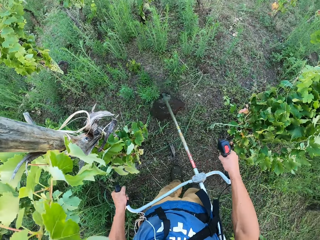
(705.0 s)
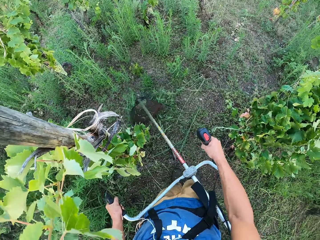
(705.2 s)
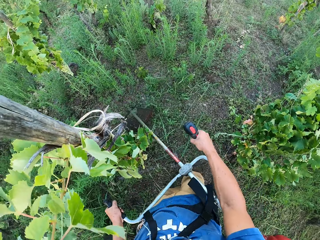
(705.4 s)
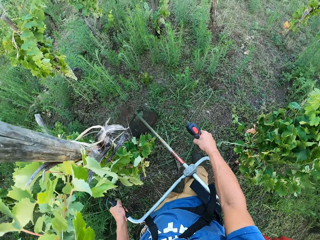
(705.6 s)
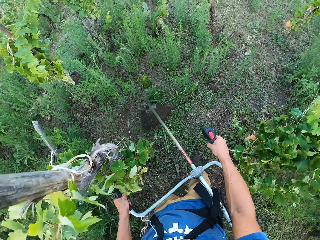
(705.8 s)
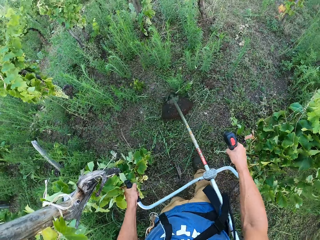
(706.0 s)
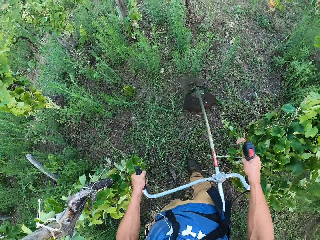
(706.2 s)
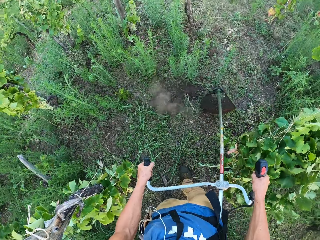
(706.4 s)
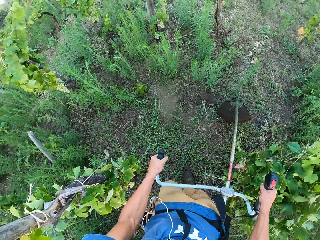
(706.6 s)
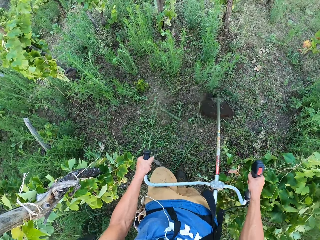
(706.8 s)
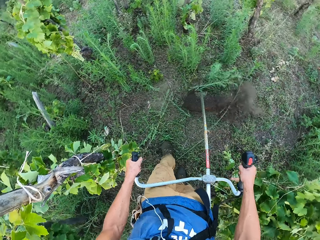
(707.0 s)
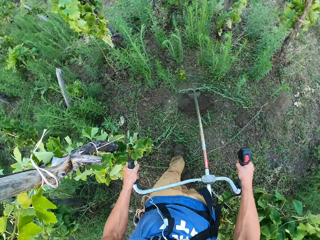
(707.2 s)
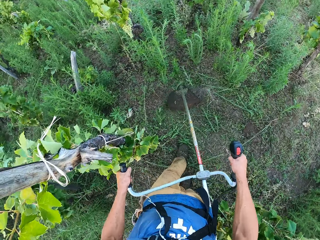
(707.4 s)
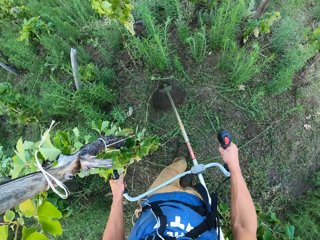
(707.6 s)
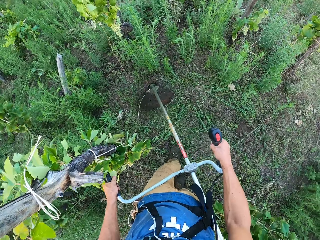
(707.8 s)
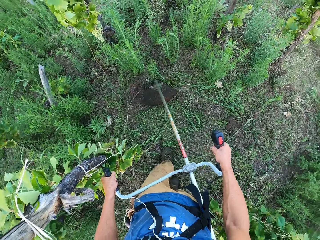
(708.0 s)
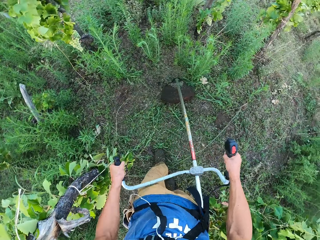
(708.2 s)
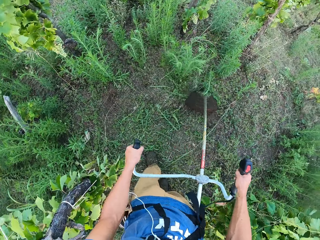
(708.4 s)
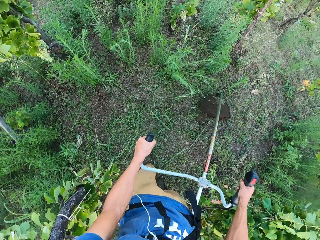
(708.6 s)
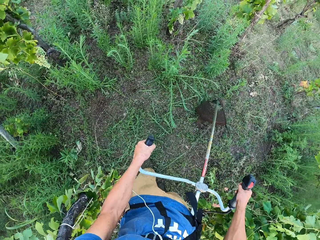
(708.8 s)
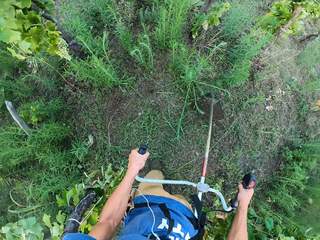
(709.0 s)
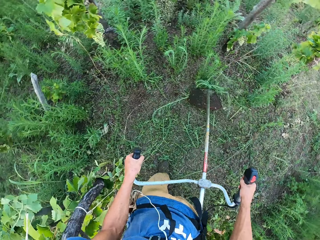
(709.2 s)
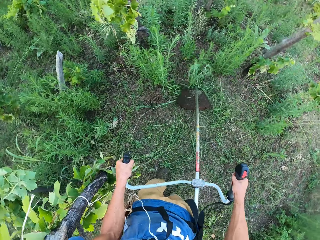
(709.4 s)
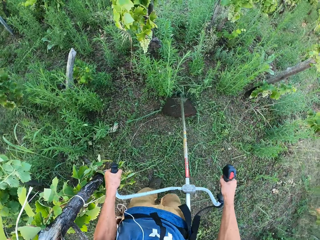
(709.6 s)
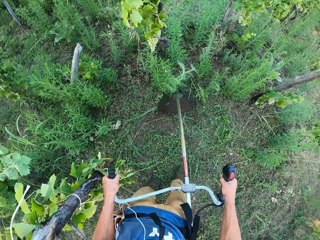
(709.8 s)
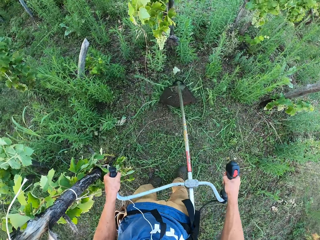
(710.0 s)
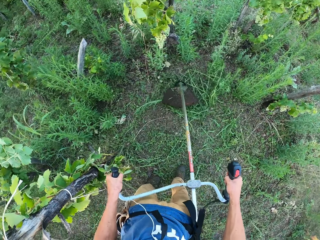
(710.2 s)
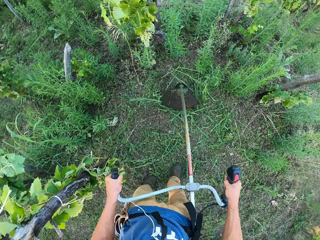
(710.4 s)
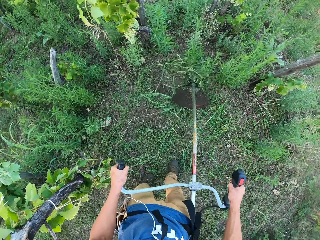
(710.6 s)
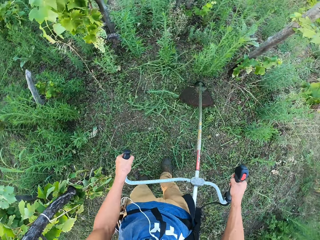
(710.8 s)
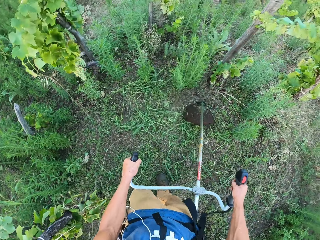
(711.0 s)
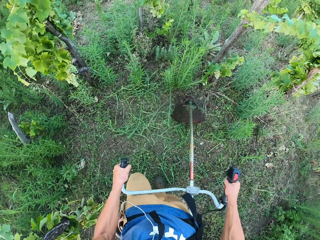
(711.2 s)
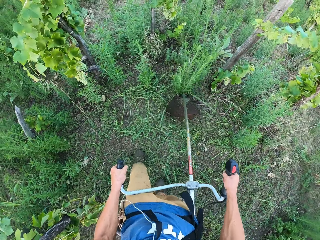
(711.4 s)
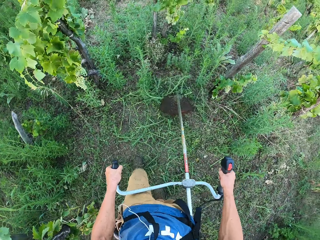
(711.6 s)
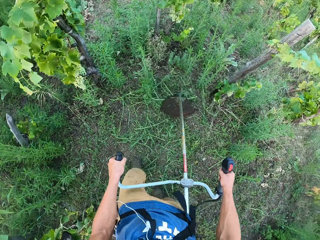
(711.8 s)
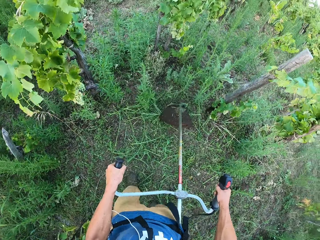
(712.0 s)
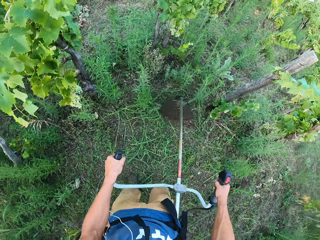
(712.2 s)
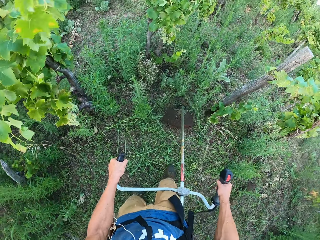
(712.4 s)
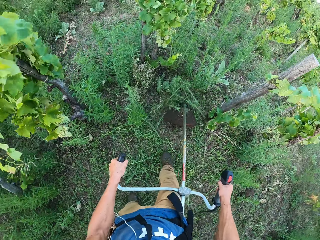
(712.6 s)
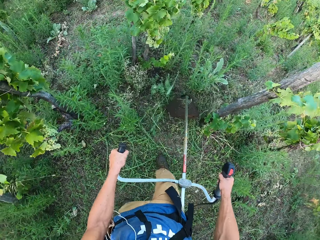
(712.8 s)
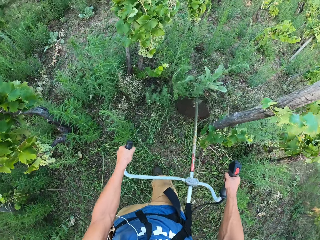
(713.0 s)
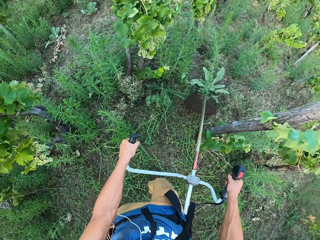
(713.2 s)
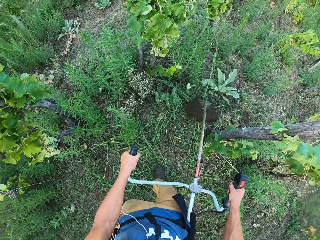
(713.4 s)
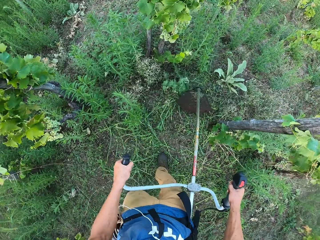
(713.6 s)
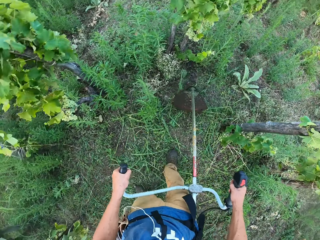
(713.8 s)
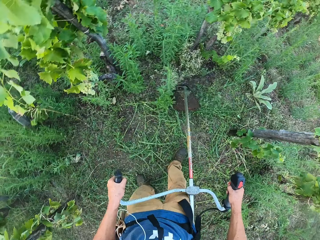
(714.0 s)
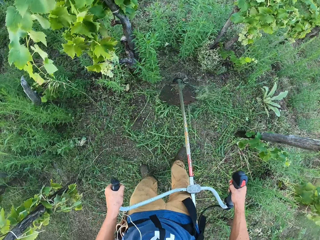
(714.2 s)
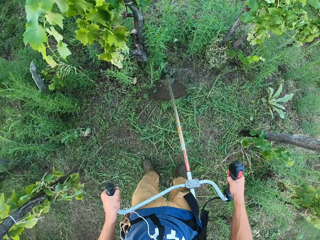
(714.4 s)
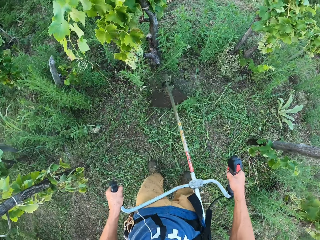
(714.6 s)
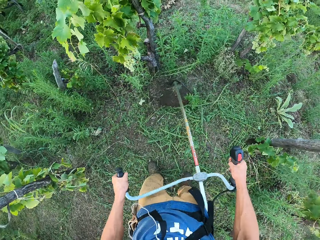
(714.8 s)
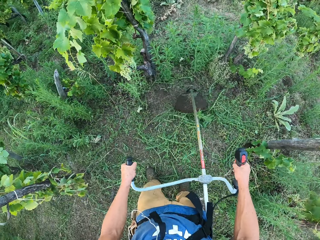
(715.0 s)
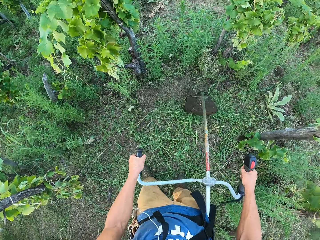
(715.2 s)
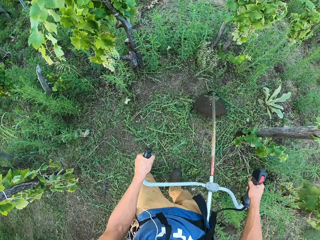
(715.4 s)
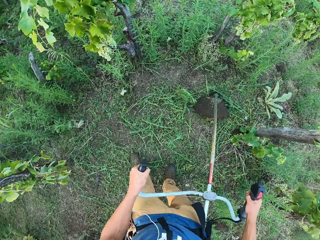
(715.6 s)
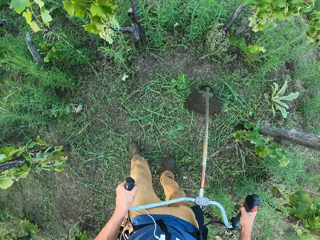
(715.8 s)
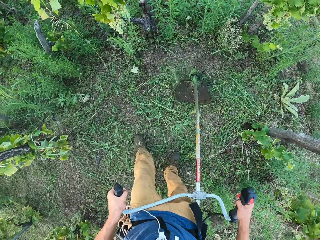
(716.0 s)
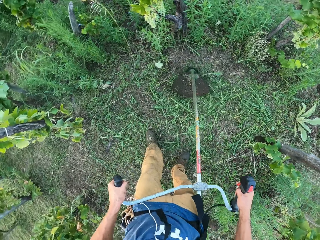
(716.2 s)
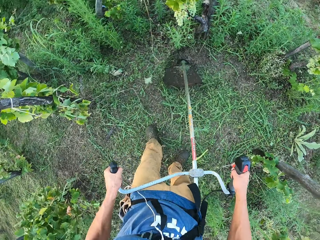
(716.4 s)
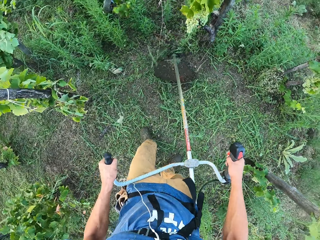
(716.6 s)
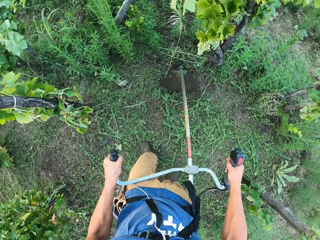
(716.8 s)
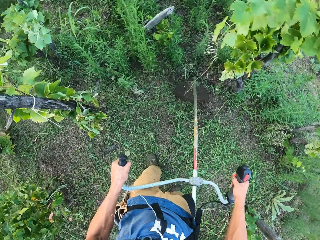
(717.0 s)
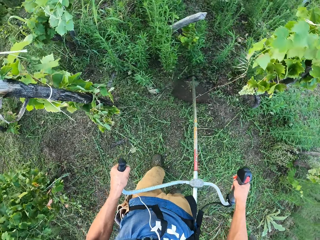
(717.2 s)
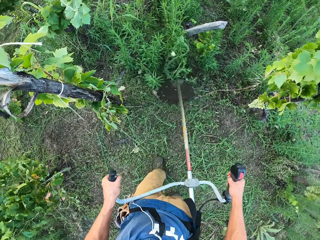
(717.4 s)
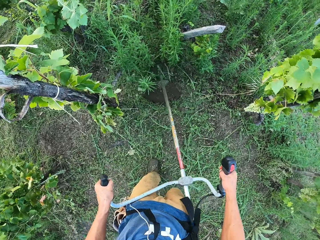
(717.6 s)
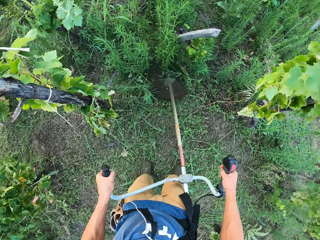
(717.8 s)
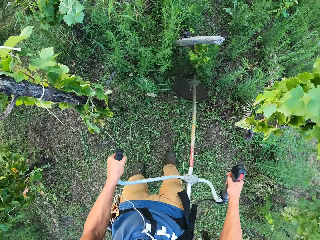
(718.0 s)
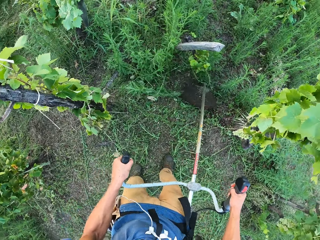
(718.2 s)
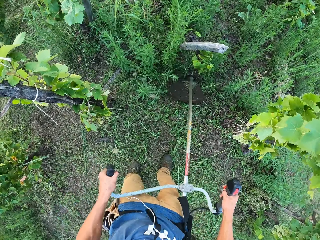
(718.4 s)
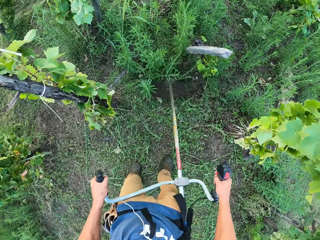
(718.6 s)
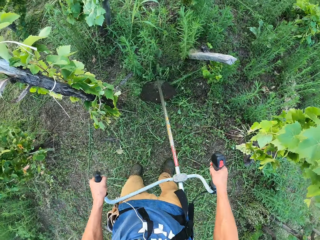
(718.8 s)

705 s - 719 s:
The camera wearer cuts left with the grass cutting machine.

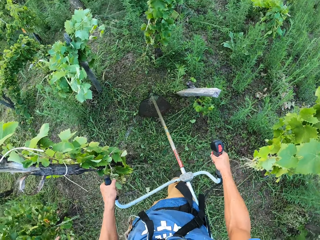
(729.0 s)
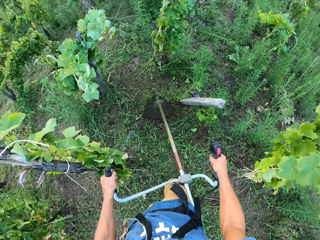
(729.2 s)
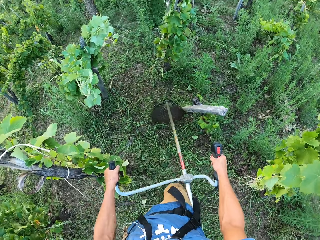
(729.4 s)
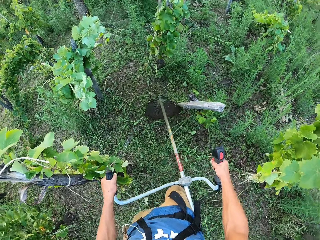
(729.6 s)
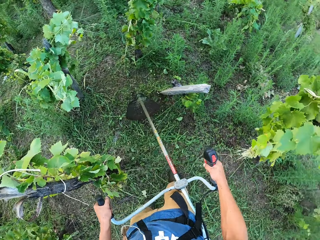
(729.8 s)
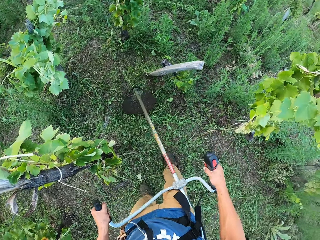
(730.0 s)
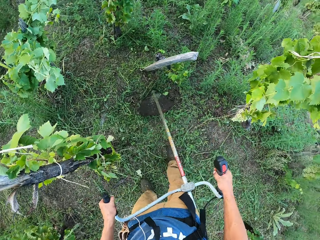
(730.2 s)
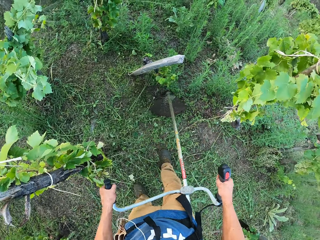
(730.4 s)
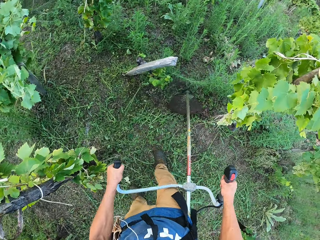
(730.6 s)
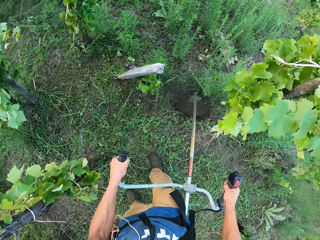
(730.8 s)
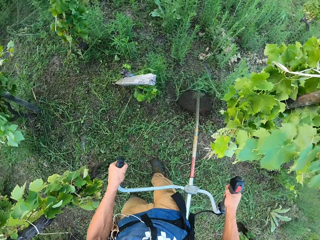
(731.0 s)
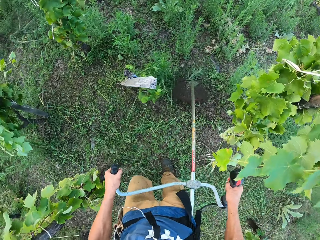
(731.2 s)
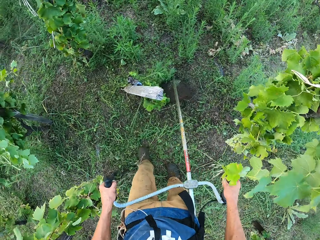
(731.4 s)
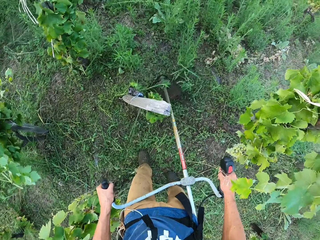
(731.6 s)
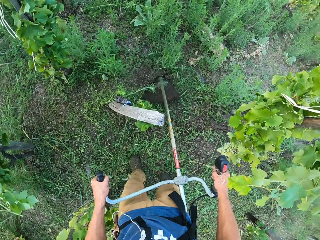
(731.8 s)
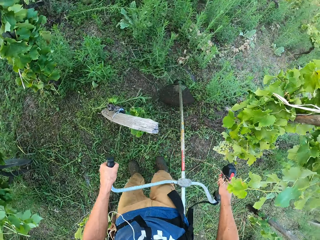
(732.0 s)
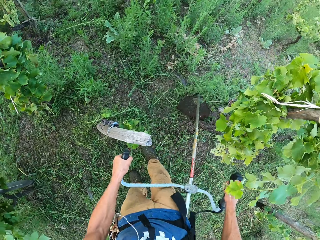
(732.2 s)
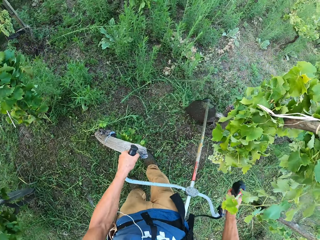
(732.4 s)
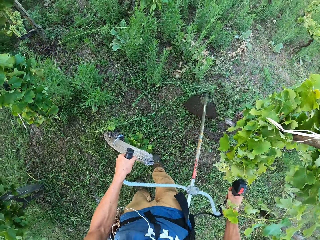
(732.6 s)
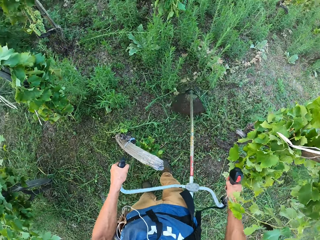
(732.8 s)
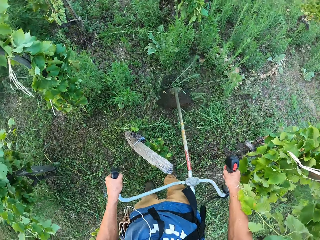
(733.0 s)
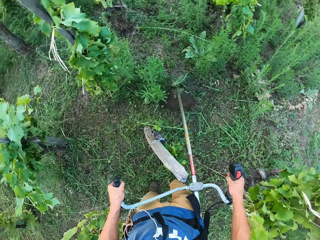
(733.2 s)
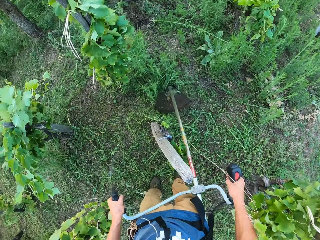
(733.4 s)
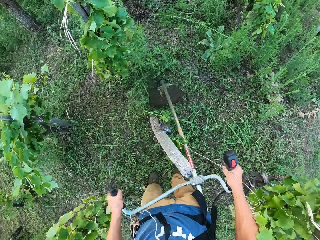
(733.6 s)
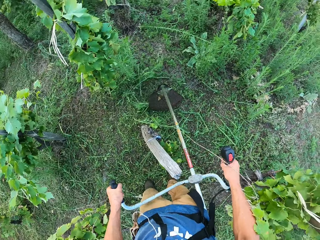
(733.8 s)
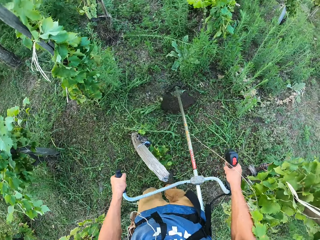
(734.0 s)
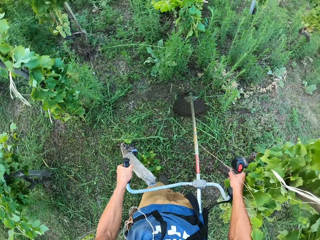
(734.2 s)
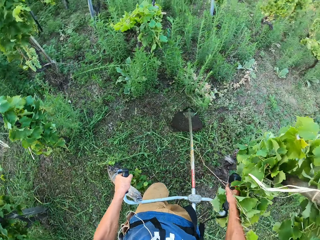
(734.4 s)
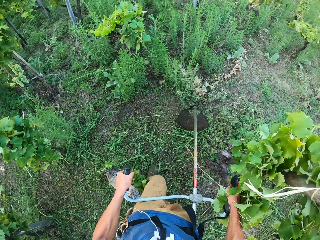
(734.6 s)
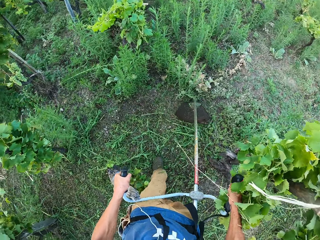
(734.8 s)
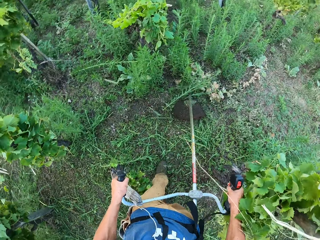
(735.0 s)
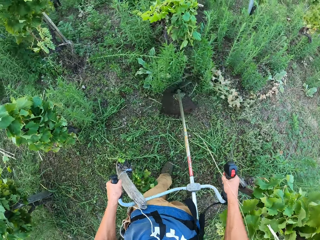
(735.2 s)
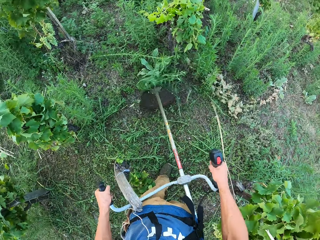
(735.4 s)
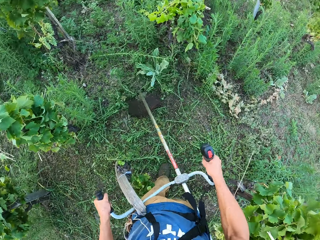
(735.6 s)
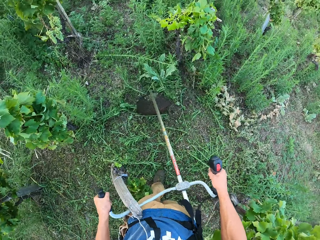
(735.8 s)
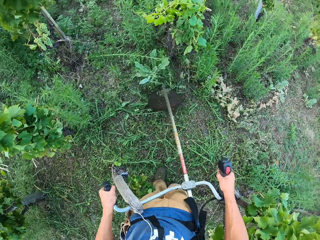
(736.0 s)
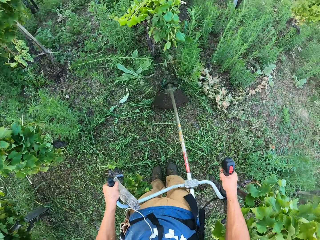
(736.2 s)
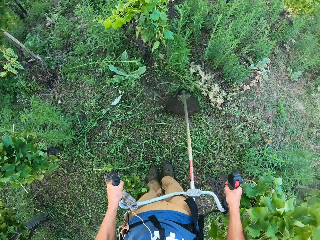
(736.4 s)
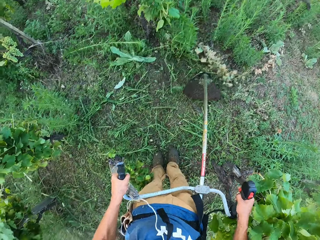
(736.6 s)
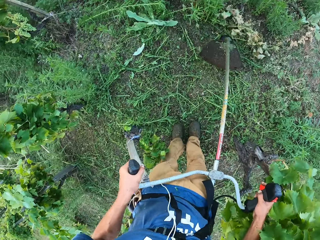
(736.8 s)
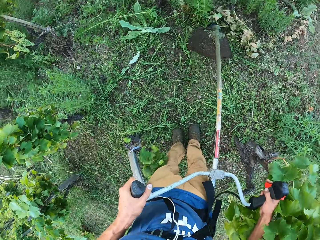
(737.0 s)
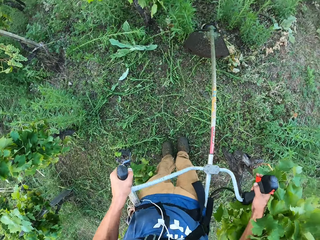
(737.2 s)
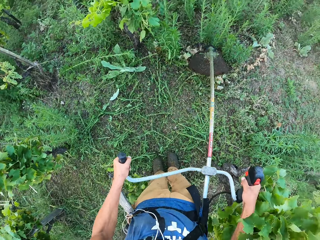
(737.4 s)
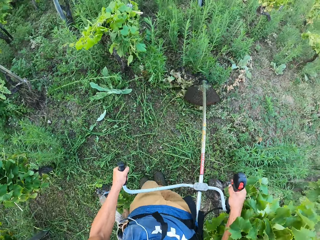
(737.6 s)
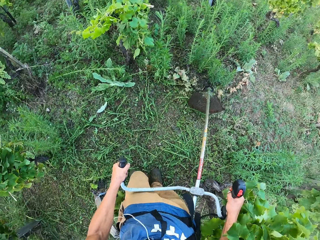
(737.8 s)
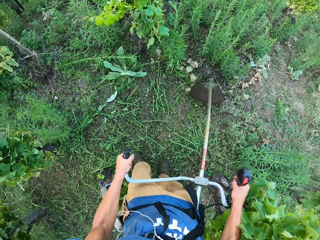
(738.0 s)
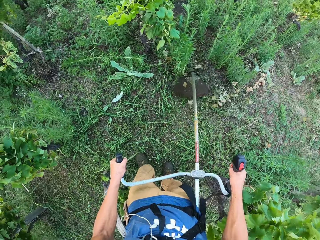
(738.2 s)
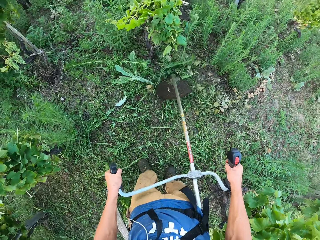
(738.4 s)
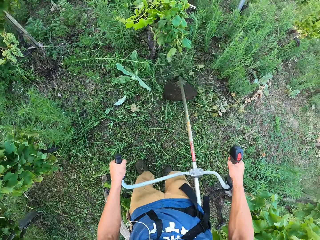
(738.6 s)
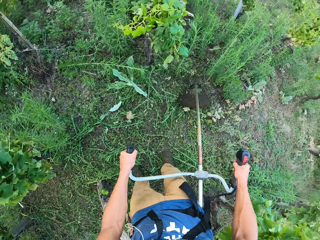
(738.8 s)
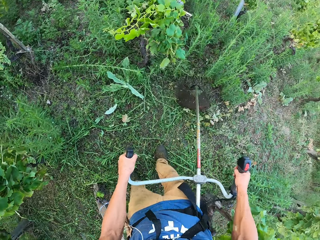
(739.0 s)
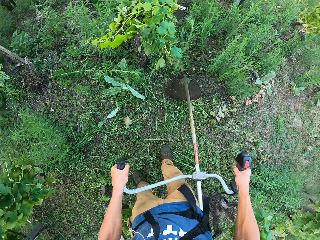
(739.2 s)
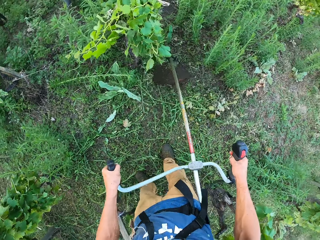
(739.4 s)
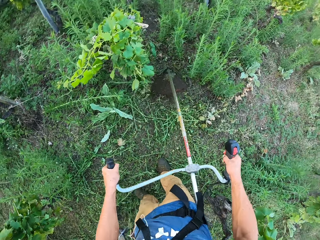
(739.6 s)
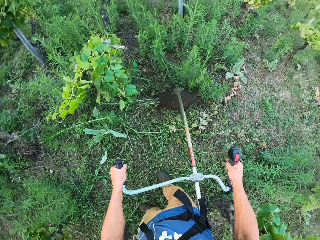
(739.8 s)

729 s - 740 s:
The camera wearer cuts right with the grass cutting machine.
